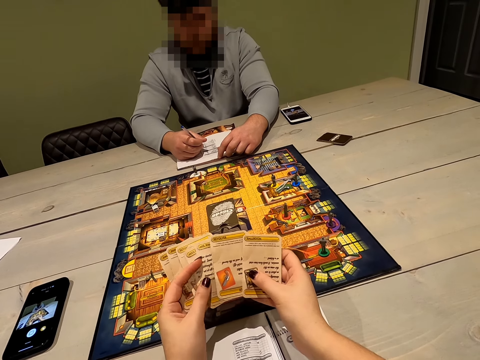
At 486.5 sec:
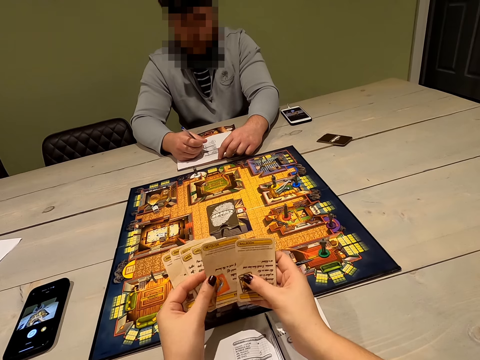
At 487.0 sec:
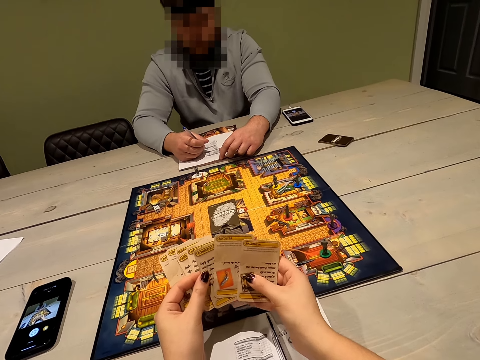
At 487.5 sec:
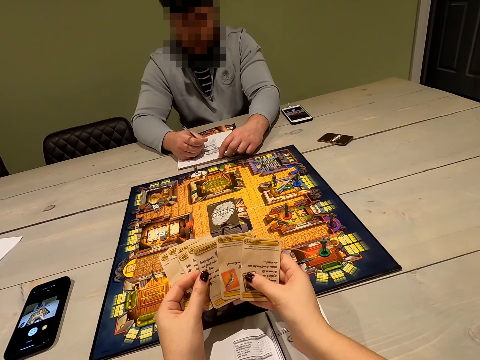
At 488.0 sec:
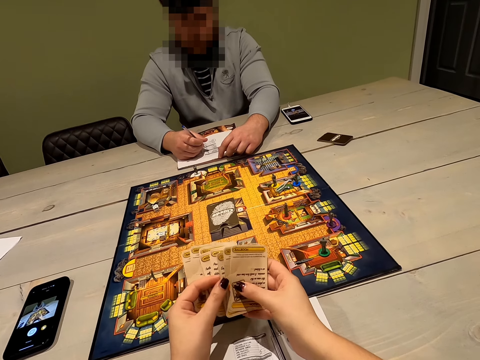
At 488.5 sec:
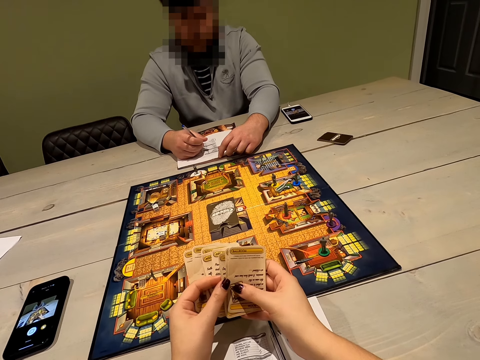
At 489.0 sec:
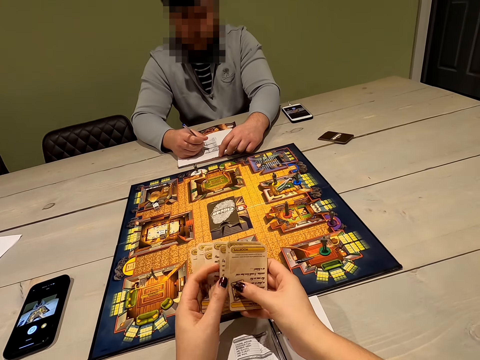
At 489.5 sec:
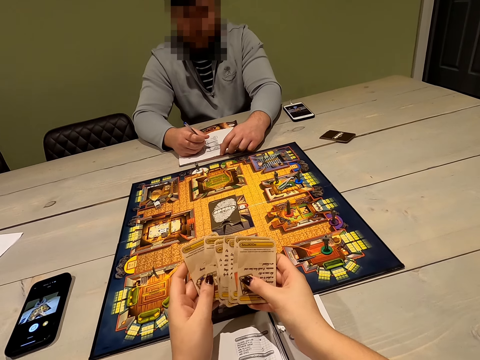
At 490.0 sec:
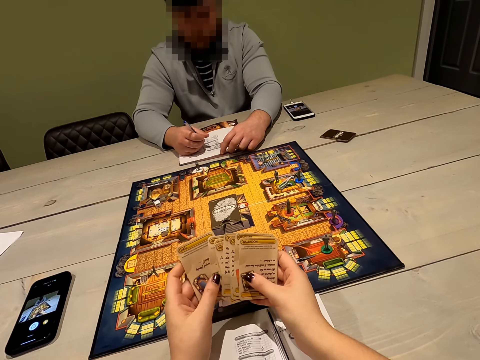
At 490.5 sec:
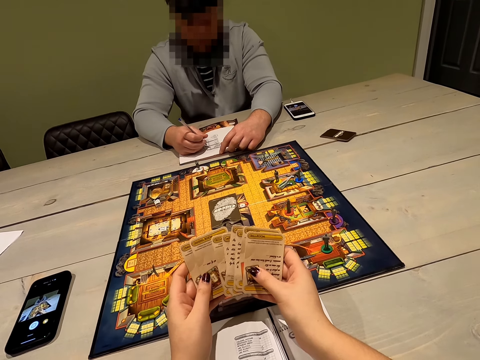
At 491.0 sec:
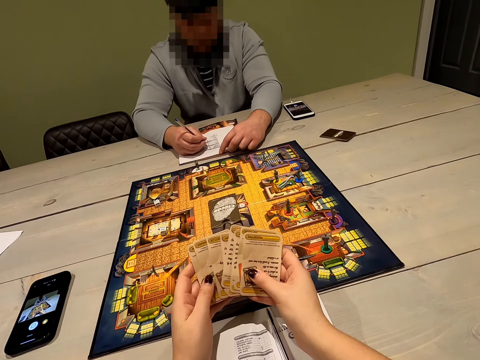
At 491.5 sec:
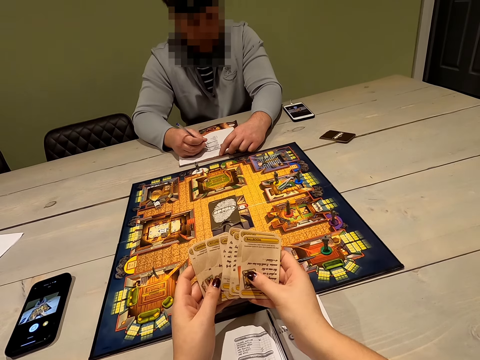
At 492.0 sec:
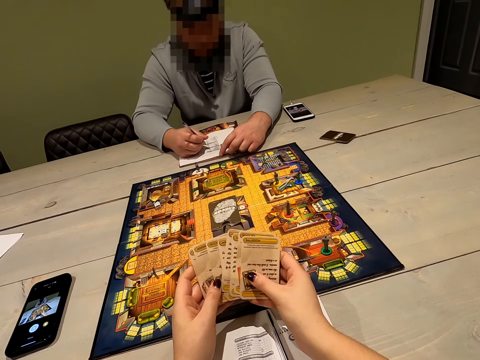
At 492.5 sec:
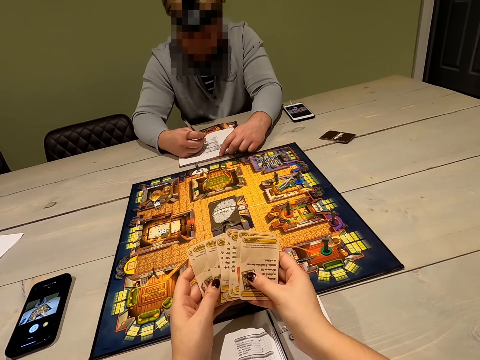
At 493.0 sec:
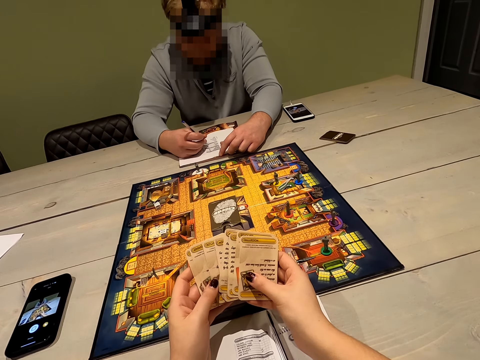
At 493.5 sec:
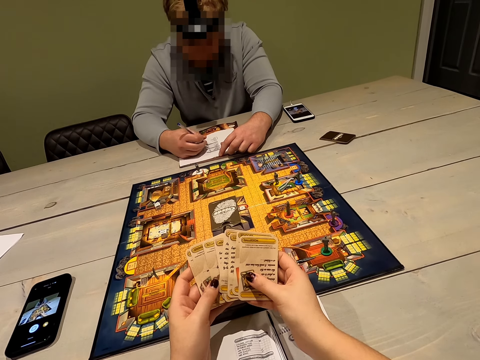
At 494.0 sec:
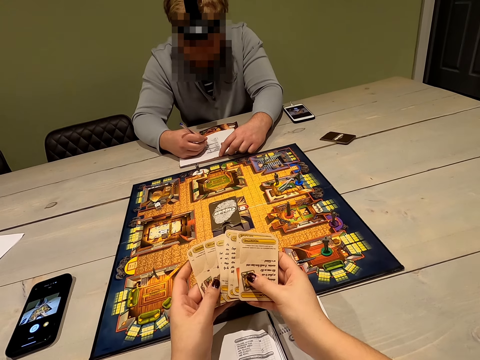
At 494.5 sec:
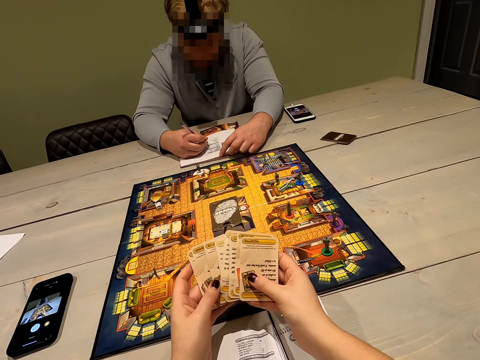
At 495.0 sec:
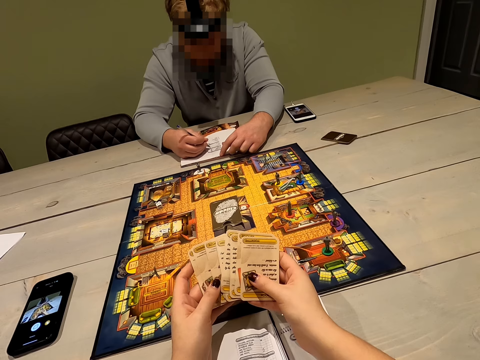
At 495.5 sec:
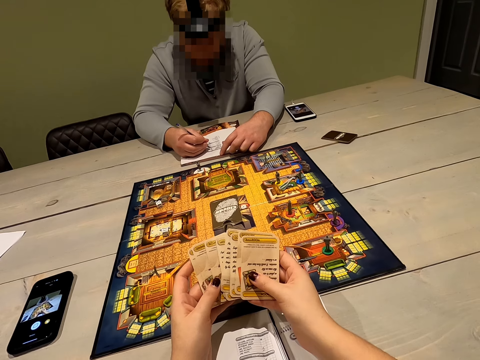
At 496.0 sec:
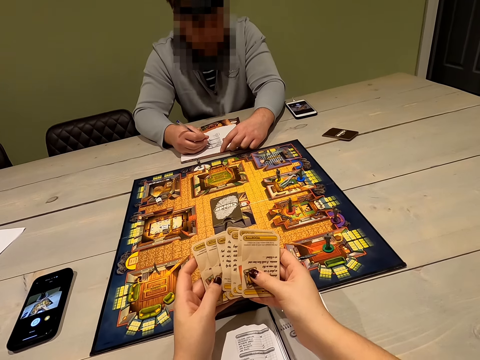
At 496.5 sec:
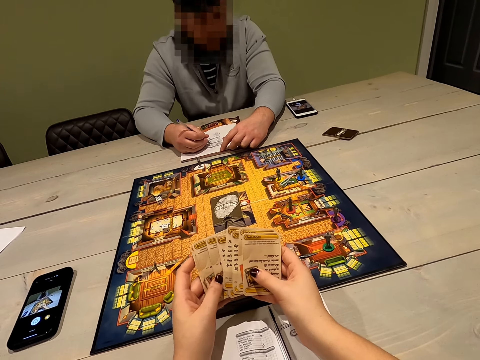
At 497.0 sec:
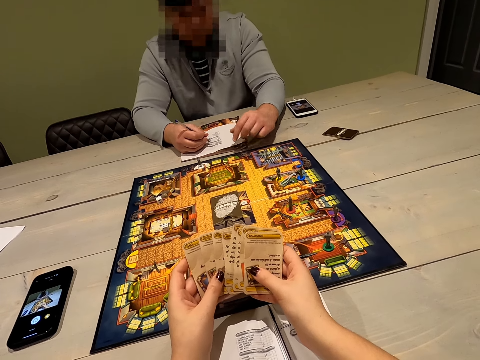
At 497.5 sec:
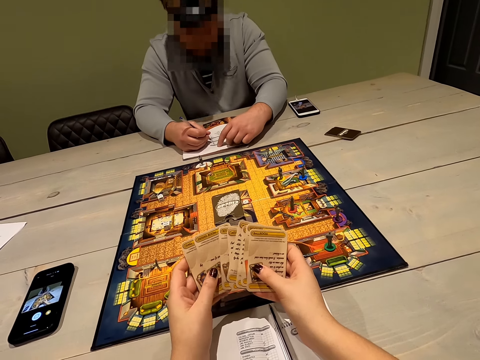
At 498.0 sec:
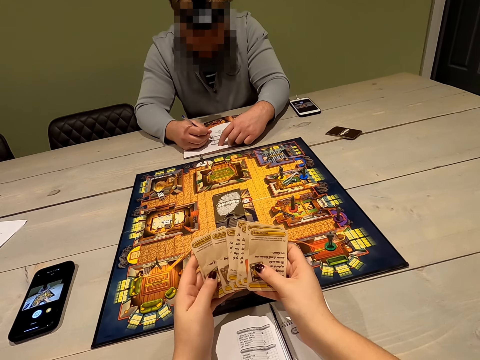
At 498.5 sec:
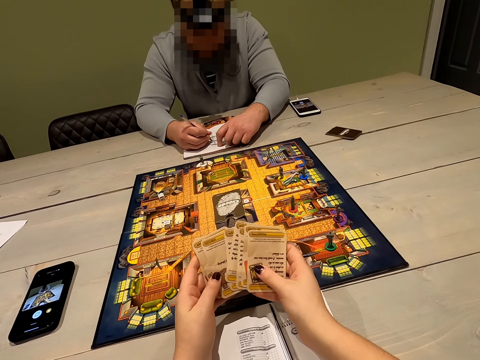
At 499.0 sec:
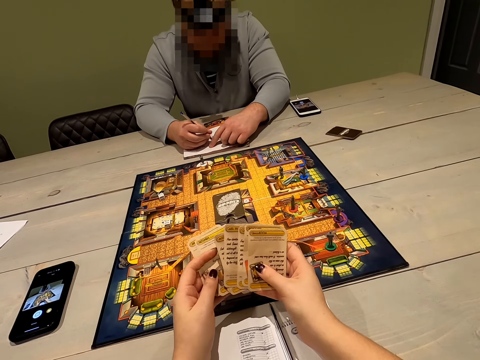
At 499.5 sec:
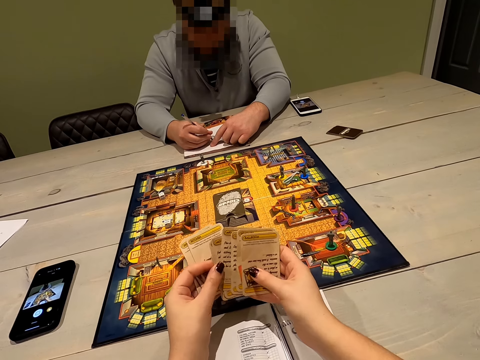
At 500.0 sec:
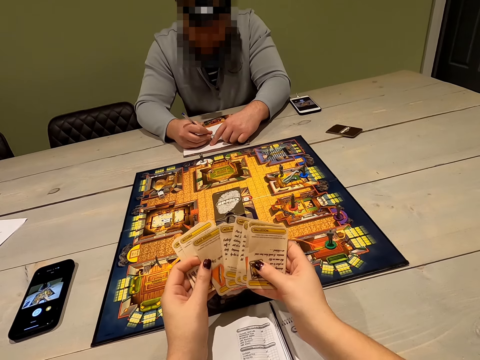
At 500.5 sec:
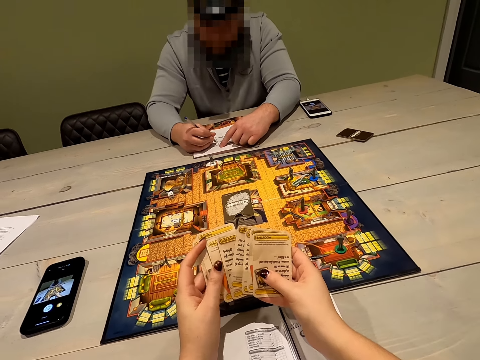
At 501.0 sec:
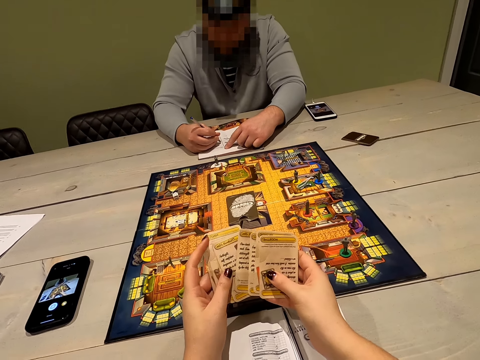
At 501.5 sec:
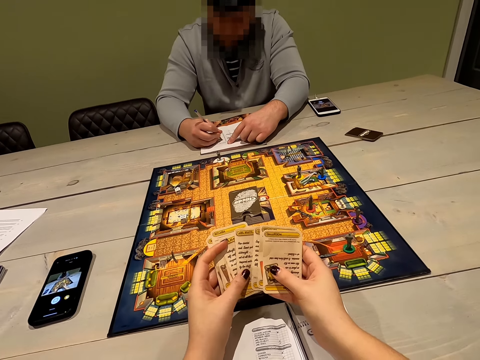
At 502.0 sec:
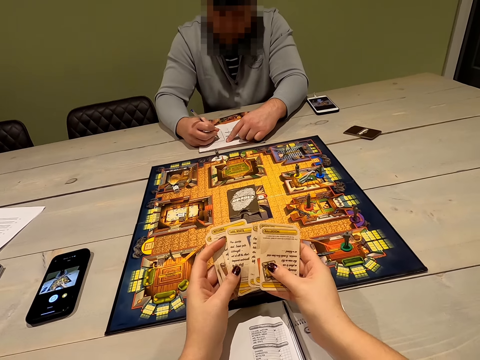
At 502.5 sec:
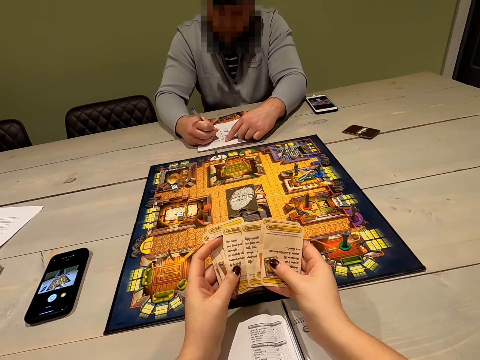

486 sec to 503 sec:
The camera wearer interacts with a person. They look at the person. The person writes. The camera wearer places the cards in the left hand with the right hand.

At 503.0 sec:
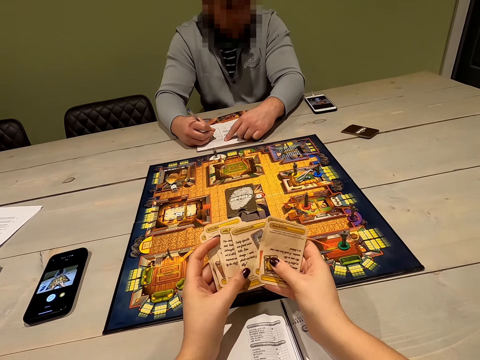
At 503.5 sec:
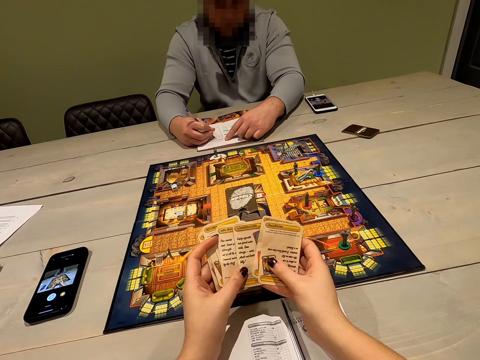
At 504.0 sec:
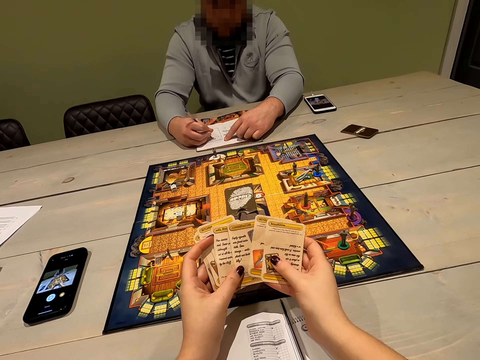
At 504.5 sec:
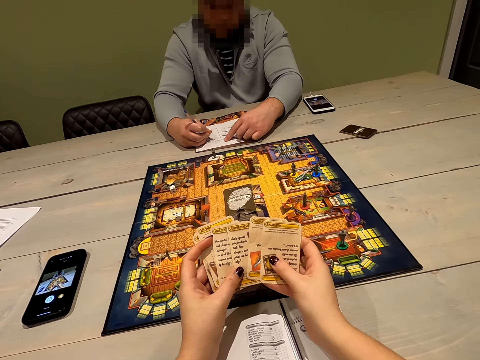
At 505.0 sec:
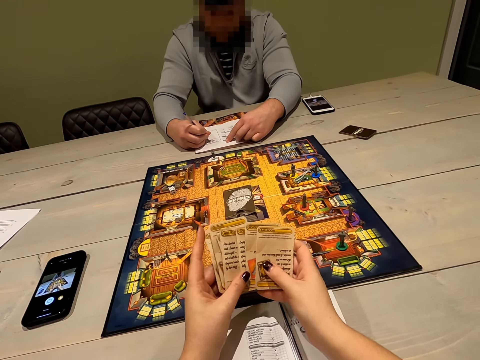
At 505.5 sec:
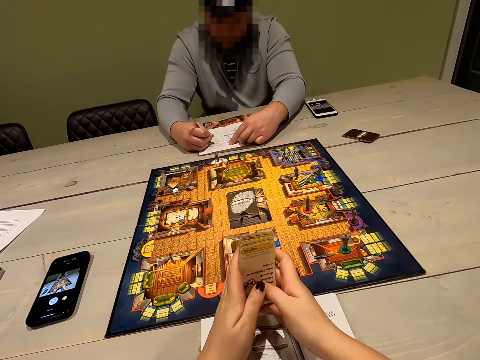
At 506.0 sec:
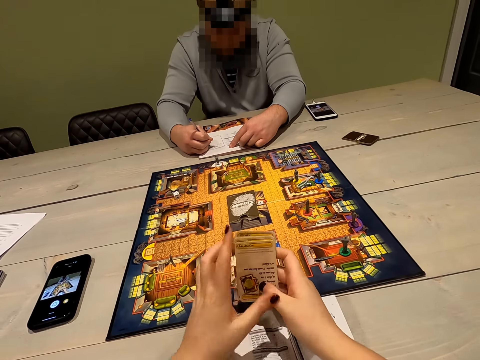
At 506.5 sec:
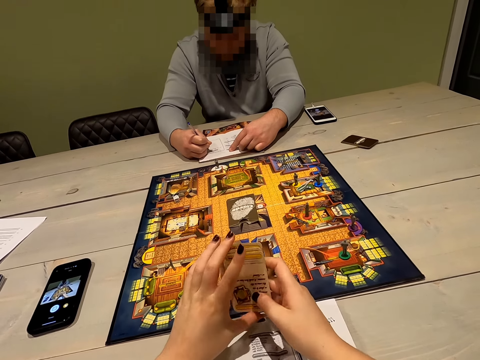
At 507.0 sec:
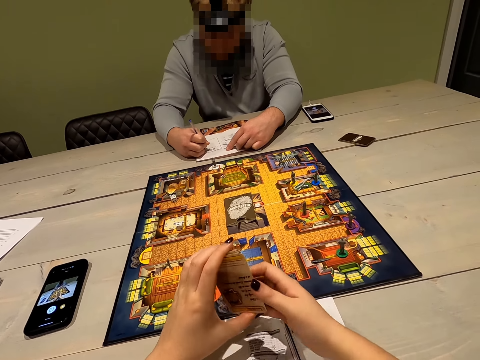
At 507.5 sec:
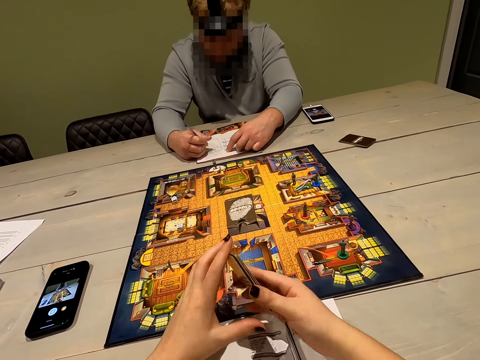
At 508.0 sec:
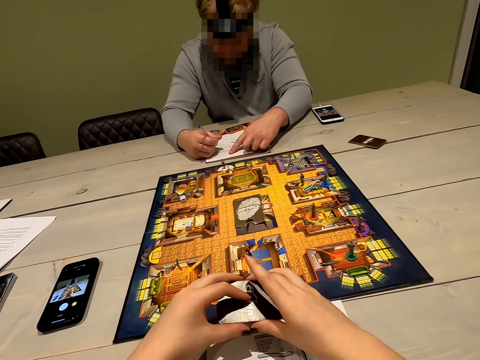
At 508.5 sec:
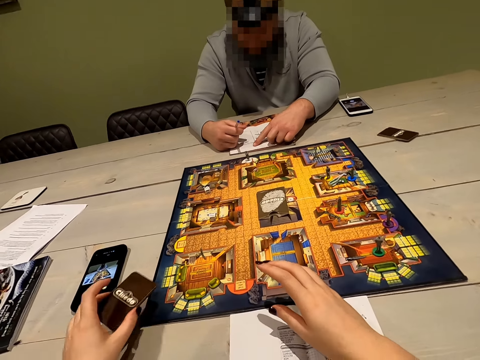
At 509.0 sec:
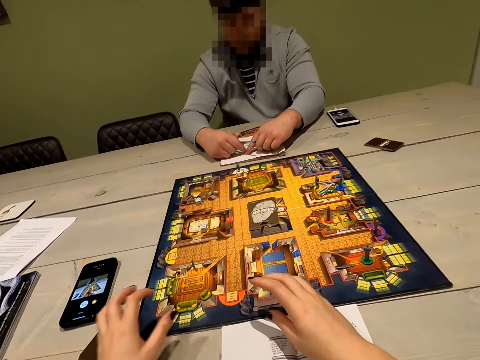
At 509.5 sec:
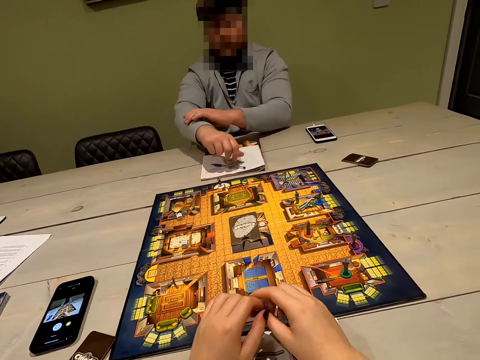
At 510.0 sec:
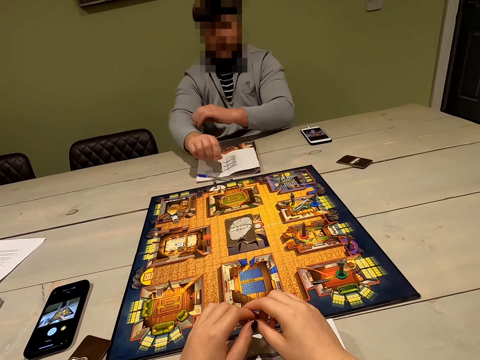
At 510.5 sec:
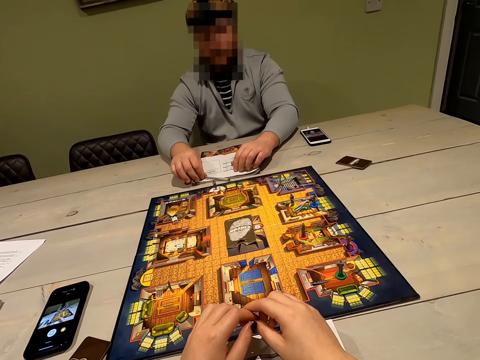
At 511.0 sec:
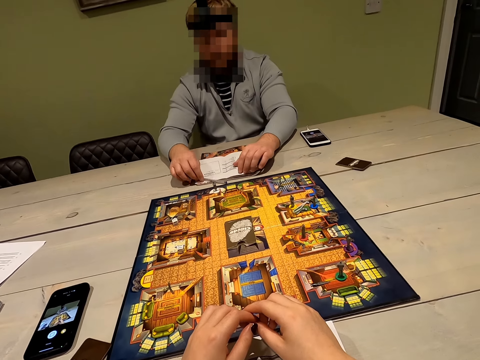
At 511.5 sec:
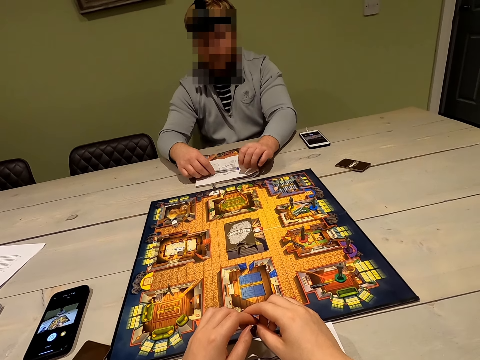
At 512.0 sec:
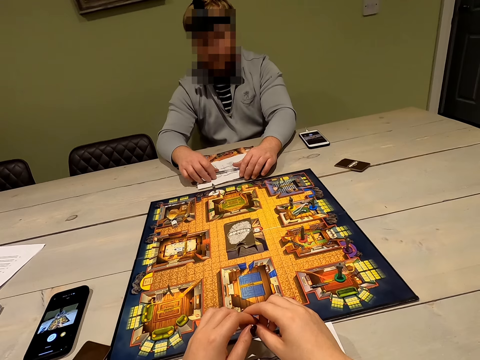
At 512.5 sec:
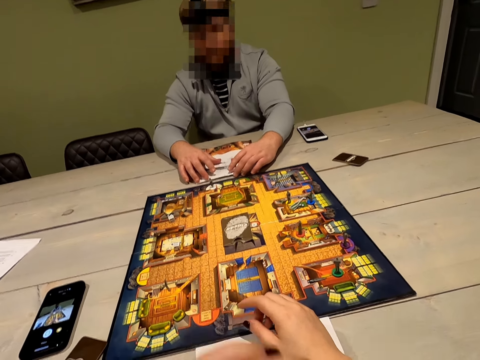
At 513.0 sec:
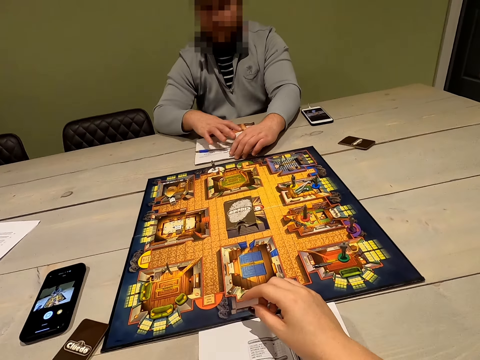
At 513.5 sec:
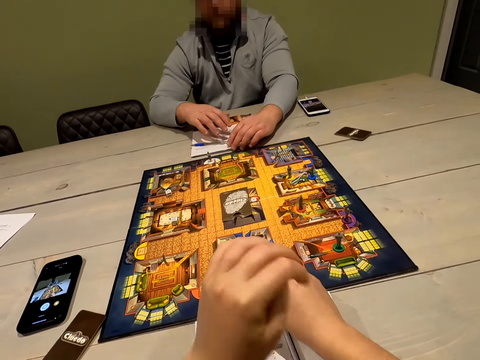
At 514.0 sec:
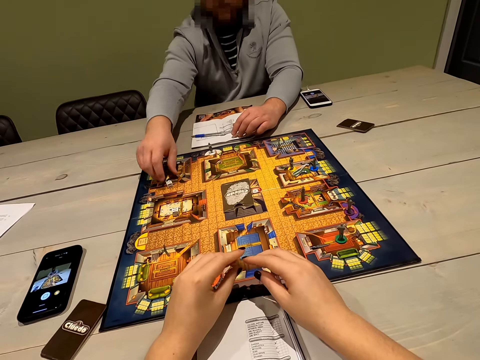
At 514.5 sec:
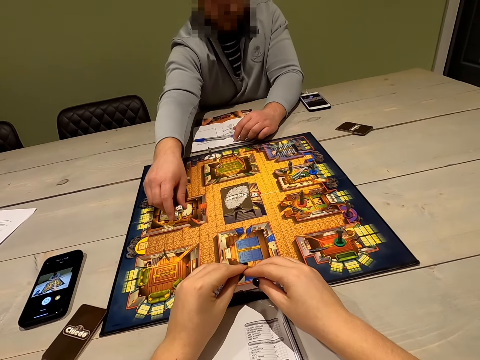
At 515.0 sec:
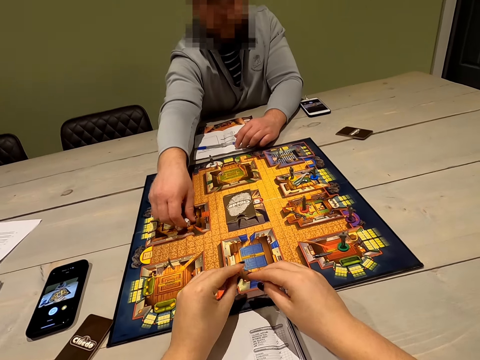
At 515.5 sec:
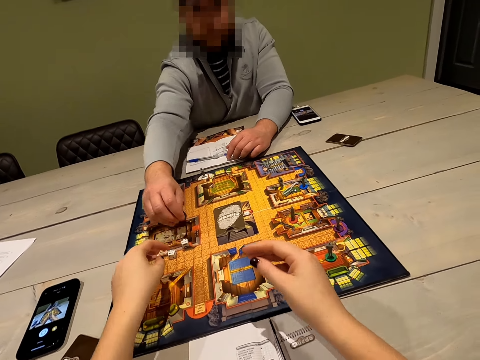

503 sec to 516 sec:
The camera wearer reshuffles the cards. They hold the cards with both hands. They turn the cards with both hands. They place the cards on the table with the left hand. They interact with a person. They hold hands. They look at the person. They move the left hand. They place the hands on the gameboard.
